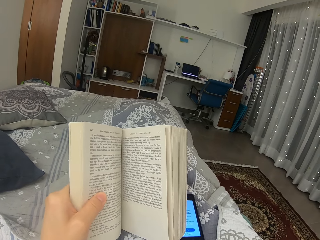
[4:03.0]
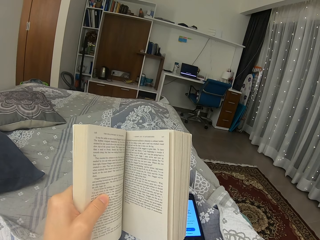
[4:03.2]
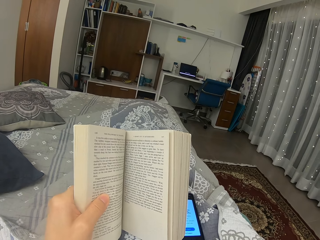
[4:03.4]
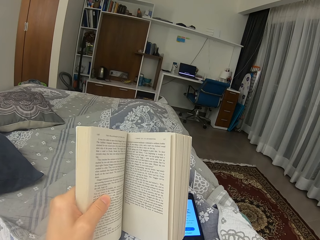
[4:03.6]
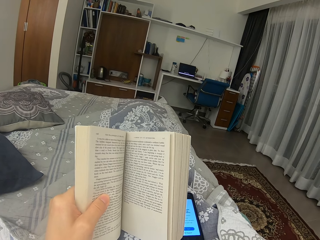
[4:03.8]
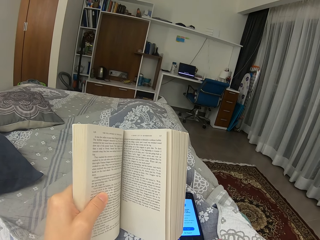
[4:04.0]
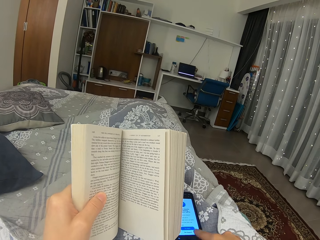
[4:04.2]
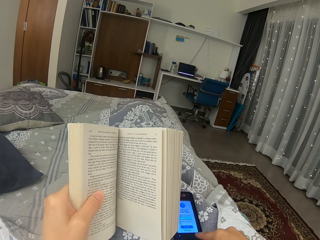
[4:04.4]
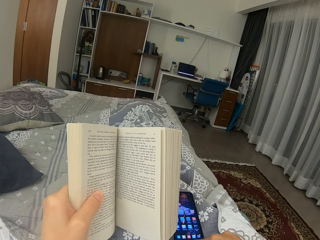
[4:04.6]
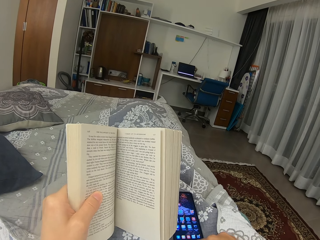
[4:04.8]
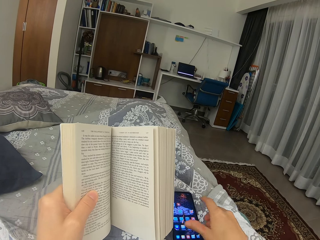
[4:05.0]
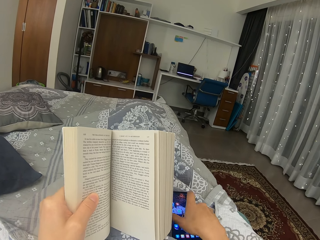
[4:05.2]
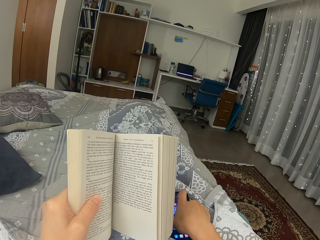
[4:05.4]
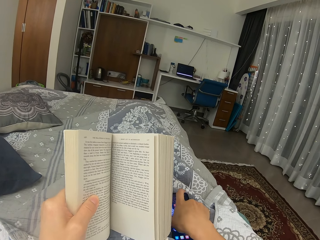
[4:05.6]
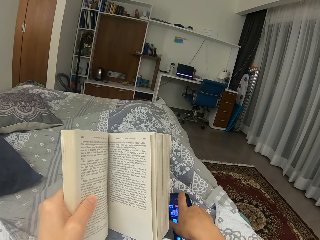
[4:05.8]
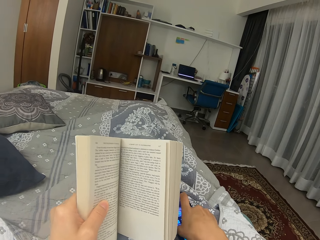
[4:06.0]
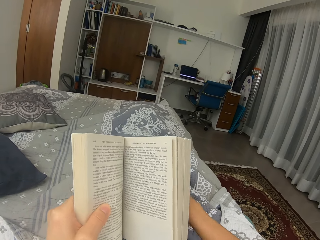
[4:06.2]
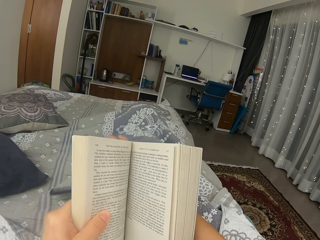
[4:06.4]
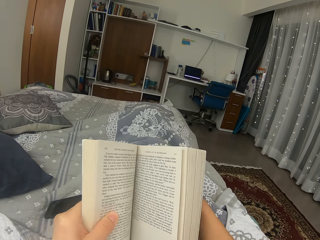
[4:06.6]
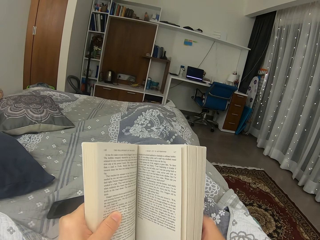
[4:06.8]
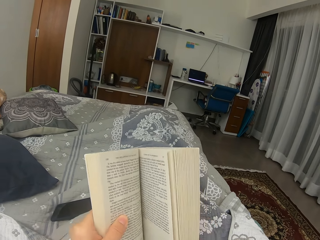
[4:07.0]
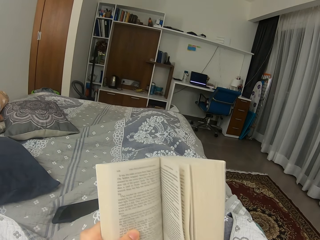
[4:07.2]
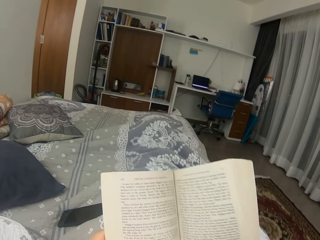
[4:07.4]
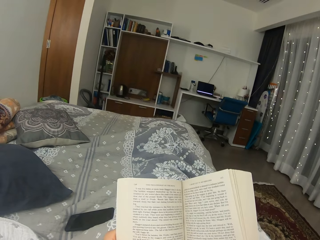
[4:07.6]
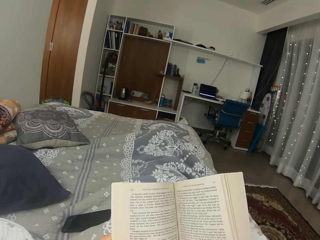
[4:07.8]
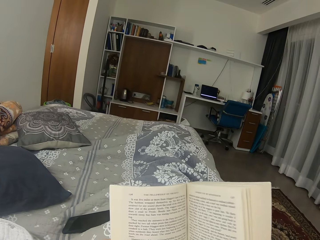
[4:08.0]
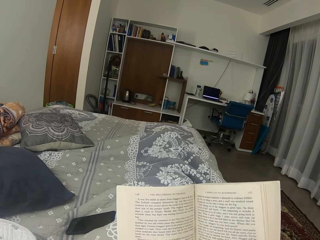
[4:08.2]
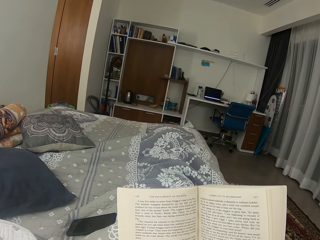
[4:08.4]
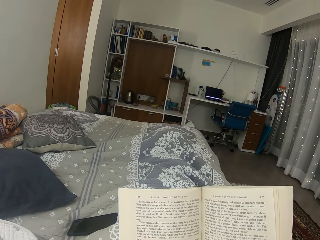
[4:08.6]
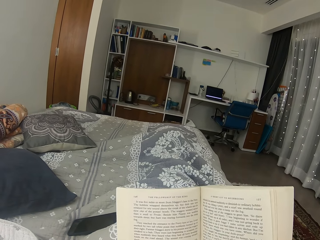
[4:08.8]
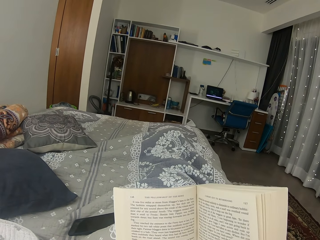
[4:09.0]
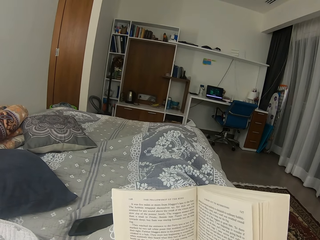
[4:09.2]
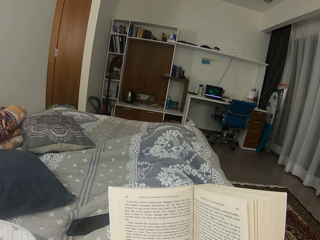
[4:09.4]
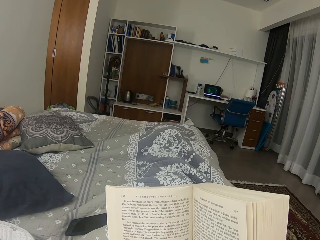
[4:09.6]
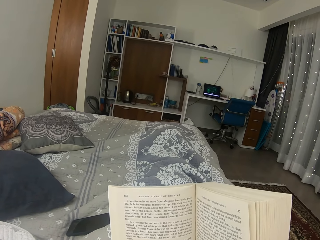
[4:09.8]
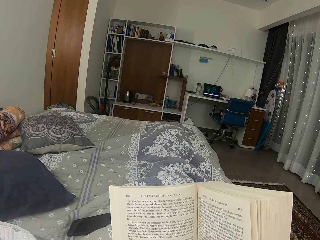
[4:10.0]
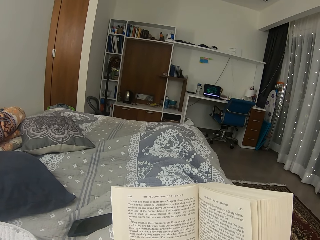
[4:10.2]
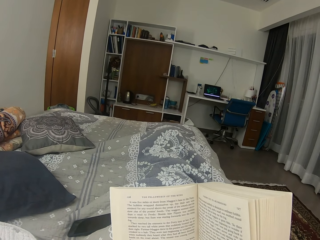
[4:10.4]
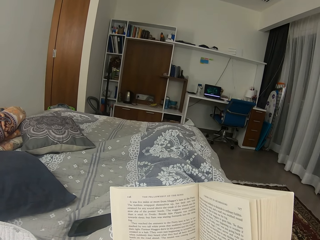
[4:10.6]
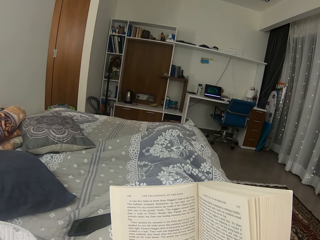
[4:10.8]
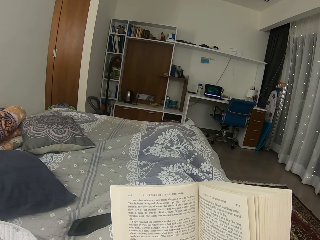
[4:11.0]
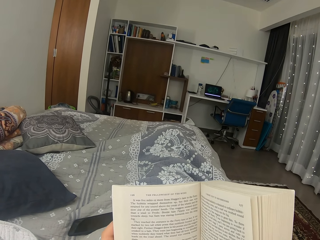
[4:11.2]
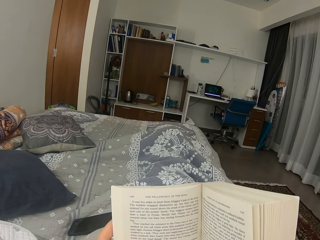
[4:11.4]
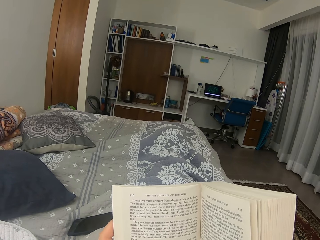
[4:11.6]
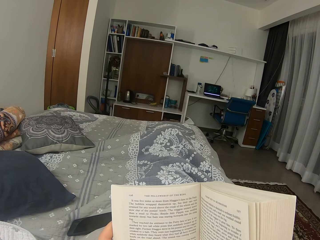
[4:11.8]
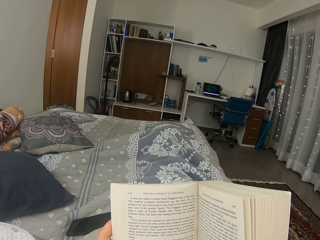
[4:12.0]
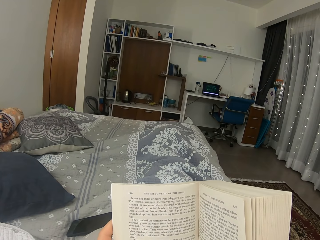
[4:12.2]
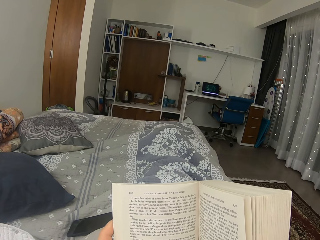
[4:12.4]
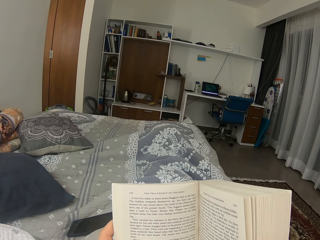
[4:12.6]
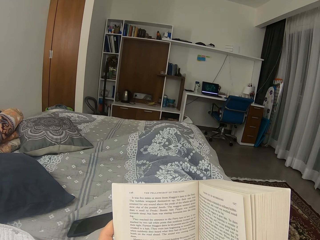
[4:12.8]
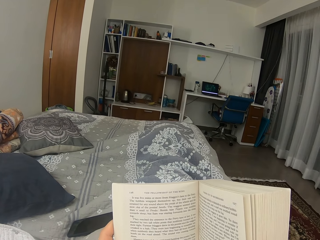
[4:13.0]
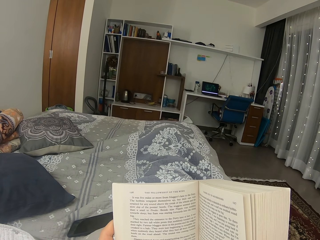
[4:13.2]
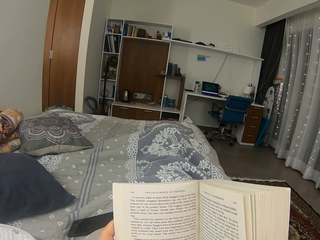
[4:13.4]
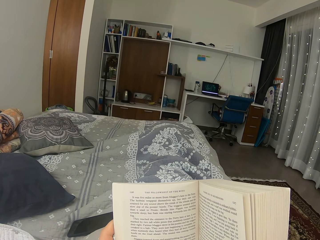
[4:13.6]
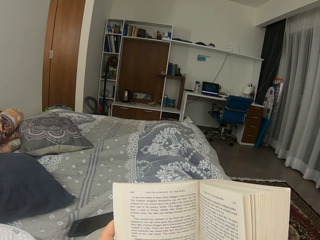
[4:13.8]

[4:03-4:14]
The camera wearer operates her phone. They check the phone. They throw the phone to the other side of the bed. They move the book a bit. They read the book.

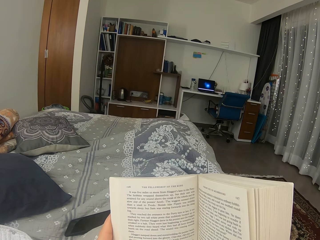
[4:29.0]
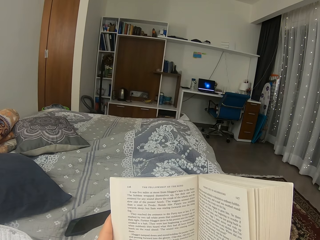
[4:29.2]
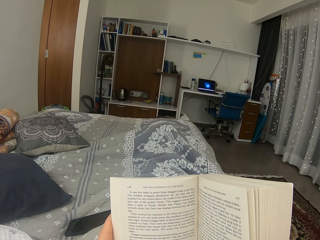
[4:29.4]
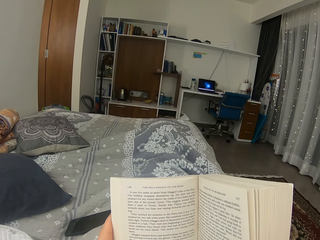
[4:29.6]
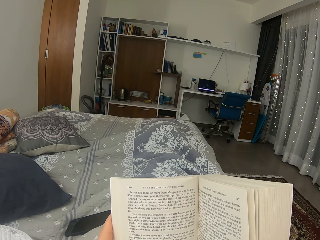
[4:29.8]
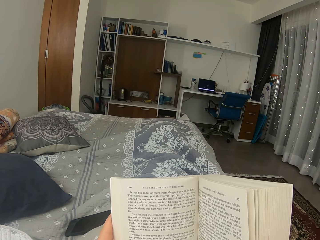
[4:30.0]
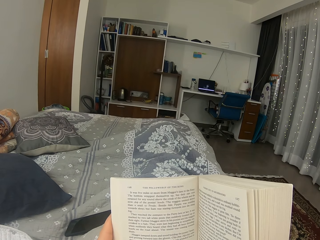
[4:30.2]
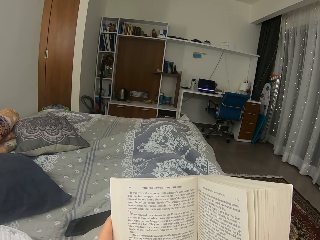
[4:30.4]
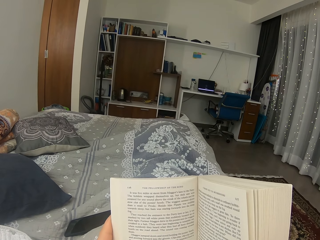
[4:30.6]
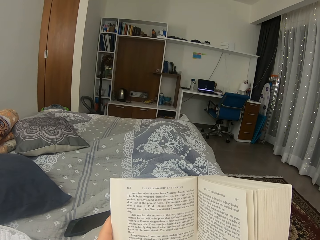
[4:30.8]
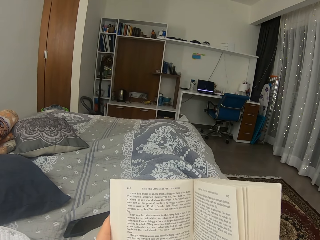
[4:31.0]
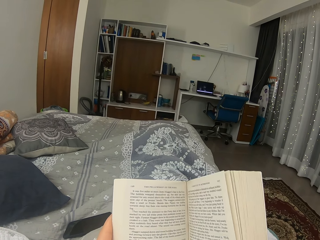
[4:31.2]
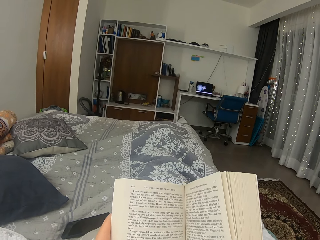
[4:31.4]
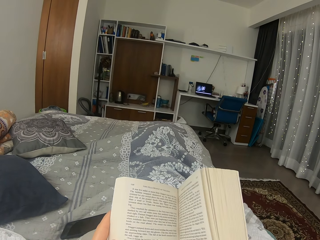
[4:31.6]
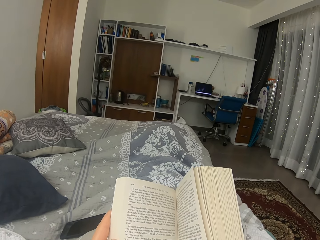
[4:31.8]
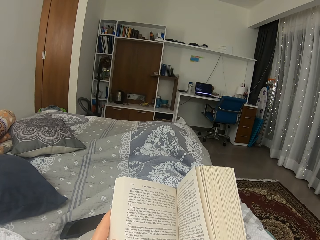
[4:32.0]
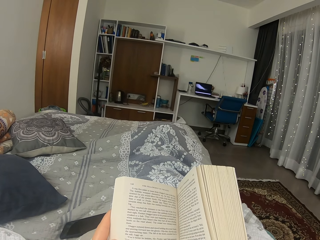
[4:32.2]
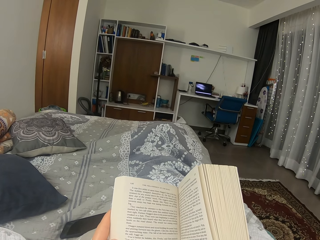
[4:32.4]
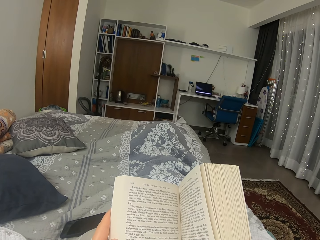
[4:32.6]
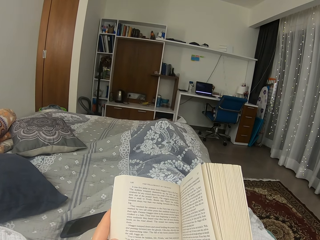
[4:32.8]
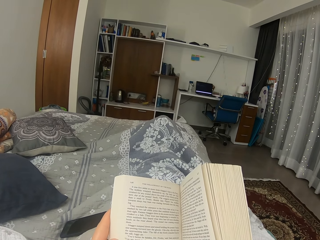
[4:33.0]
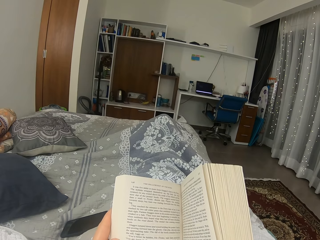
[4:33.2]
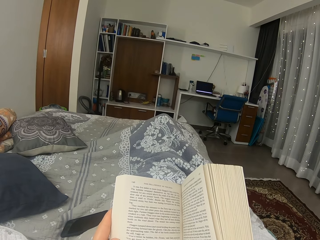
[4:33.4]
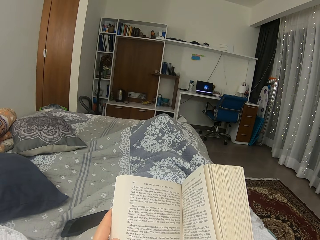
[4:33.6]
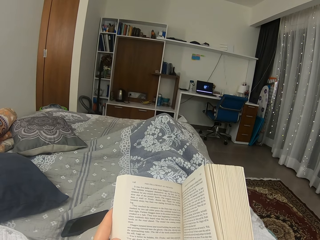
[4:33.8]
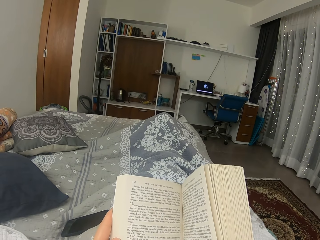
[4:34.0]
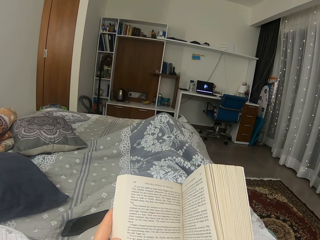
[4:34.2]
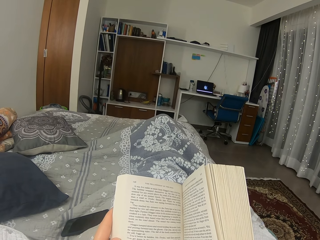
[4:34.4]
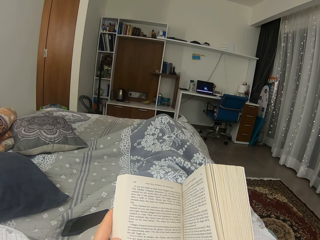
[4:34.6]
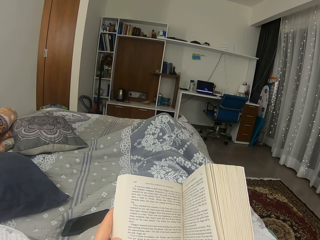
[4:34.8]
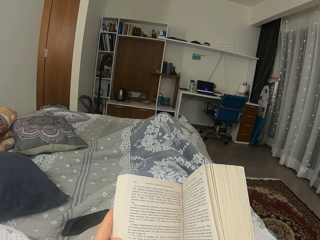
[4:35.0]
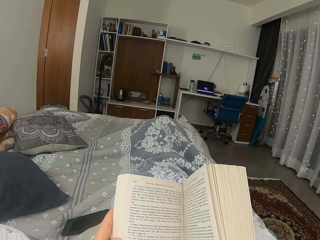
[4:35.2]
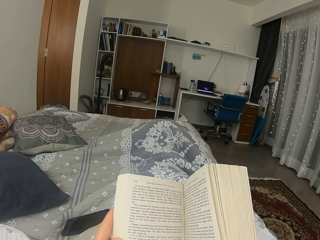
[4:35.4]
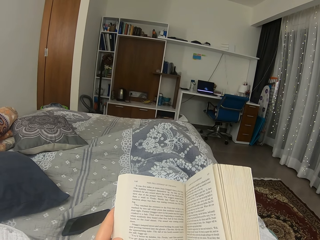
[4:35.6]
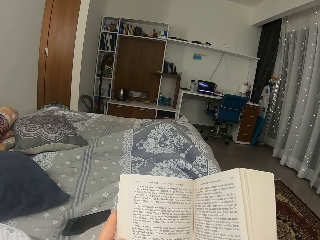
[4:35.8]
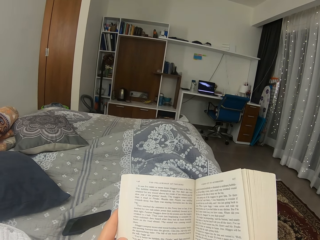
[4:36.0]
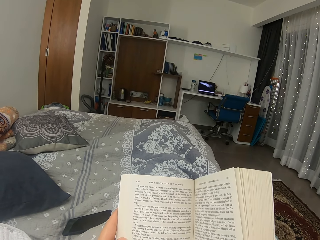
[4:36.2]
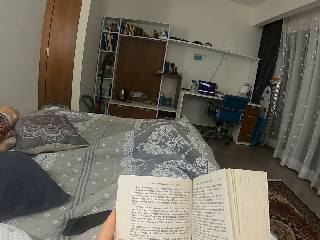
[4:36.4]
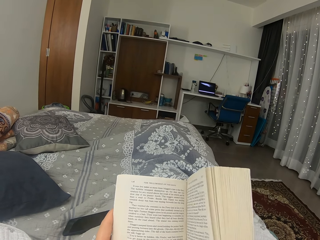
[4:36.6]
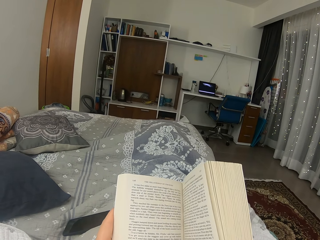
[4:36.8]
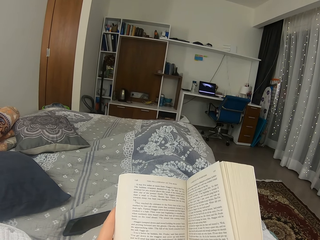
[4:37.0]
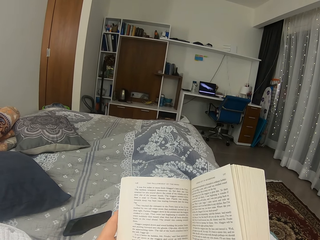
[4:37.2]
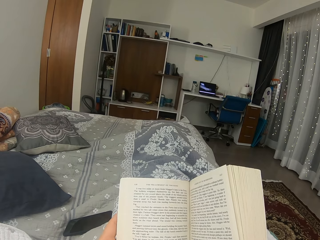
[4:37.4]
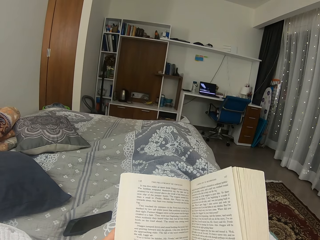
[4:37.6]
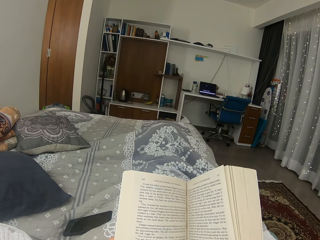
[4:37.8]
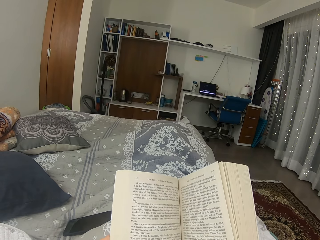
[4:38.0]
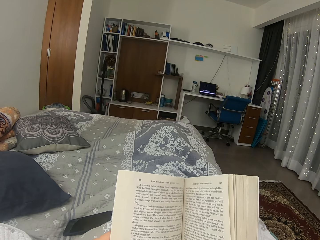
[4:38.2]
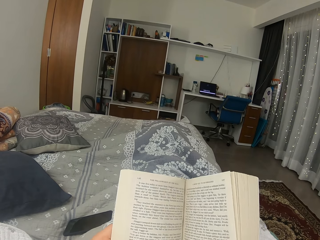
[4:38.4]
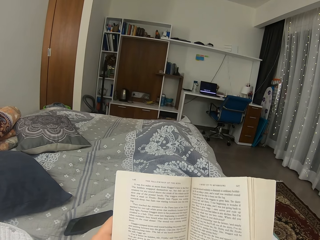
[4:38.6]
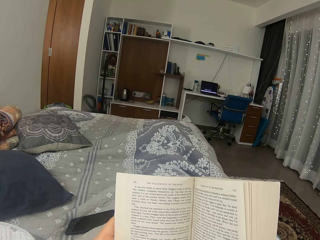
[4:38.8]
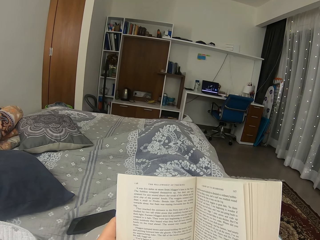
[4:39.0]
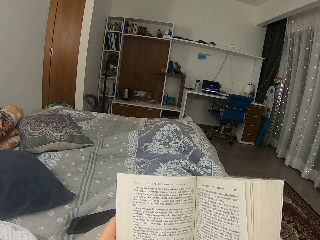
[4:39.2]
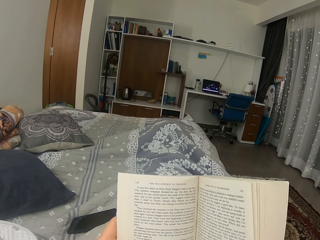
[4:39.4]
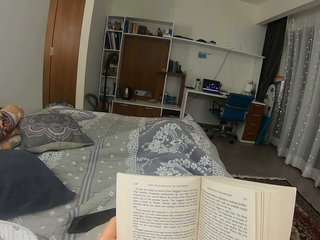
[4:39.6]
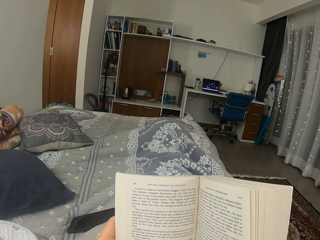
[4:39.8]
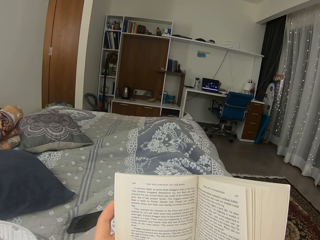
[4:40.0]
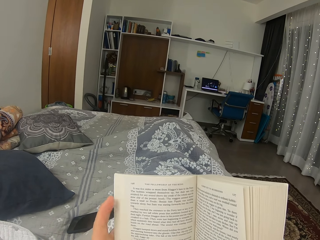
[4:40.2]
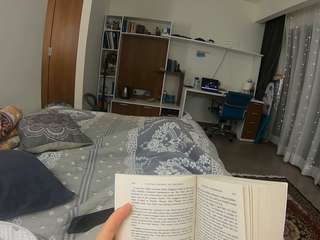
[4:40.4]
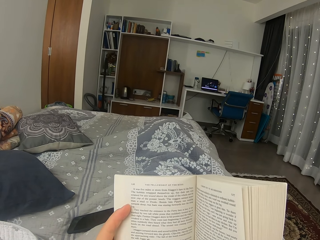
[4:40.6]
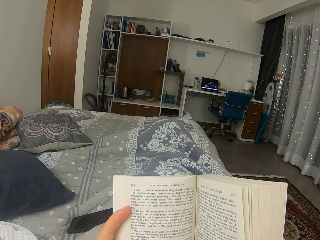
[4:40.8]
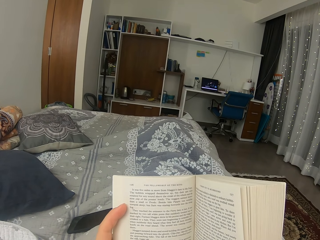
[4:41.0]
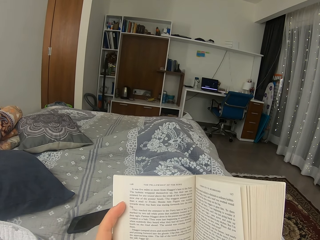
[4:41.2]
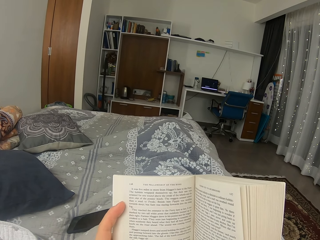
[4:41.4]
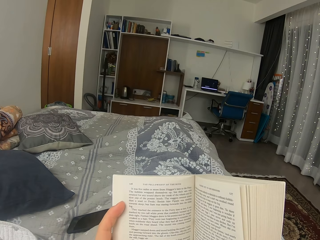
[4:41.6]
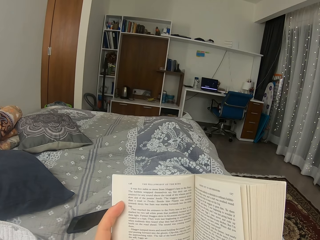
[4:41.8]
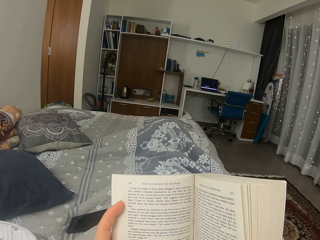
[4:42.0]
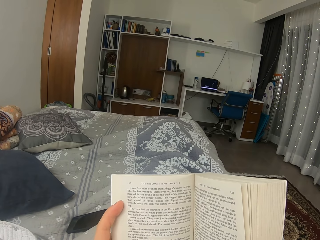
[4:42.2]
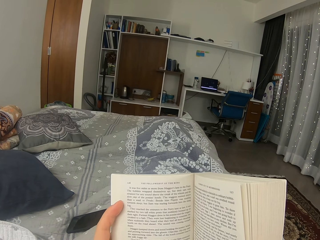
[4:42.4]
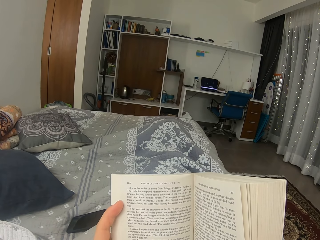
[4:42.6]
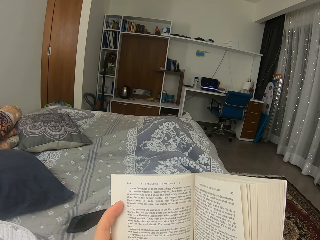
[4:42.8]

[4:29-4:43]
The camera wearer moves the book. They move the finger on the front of the book.
